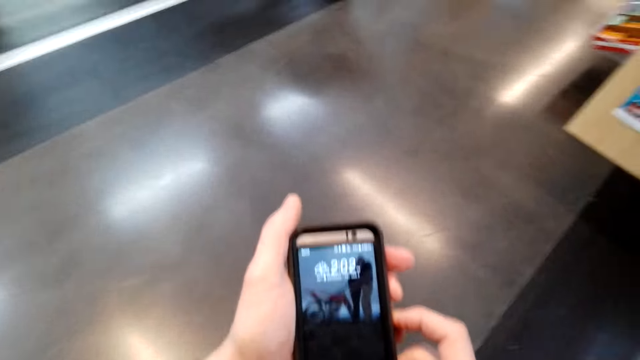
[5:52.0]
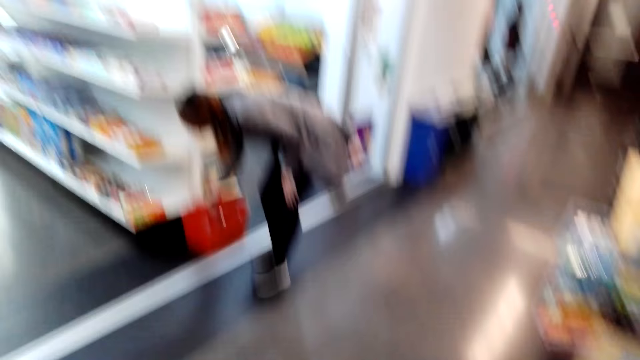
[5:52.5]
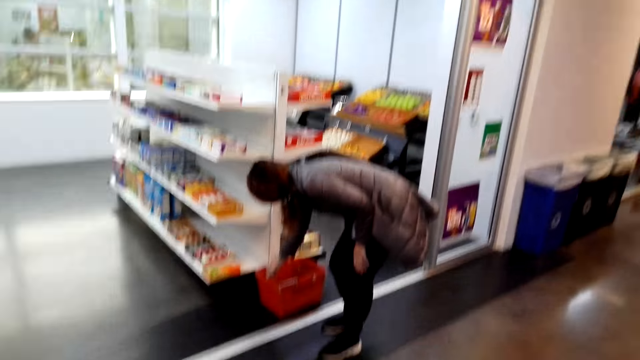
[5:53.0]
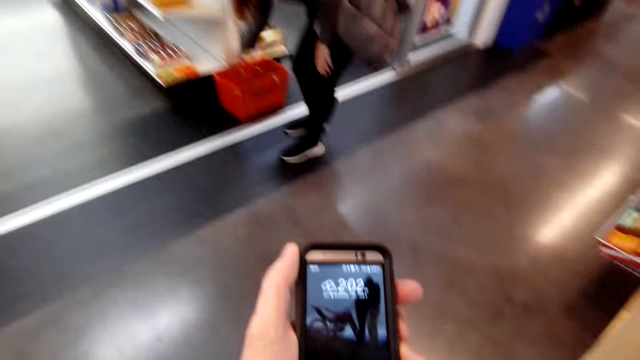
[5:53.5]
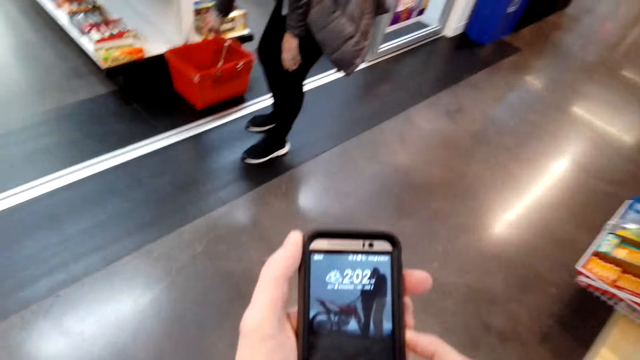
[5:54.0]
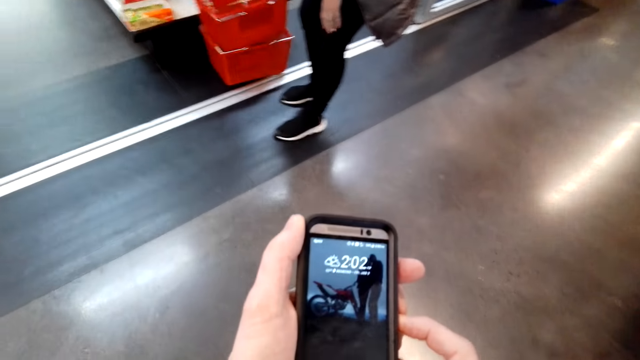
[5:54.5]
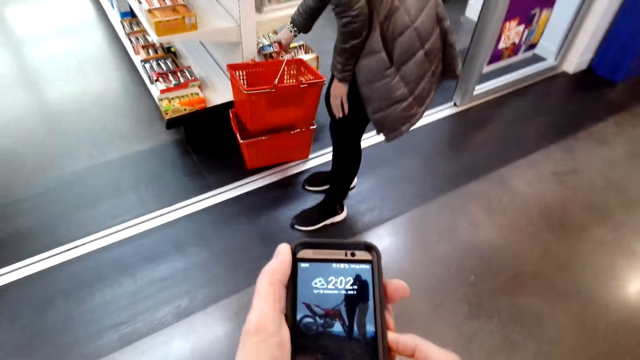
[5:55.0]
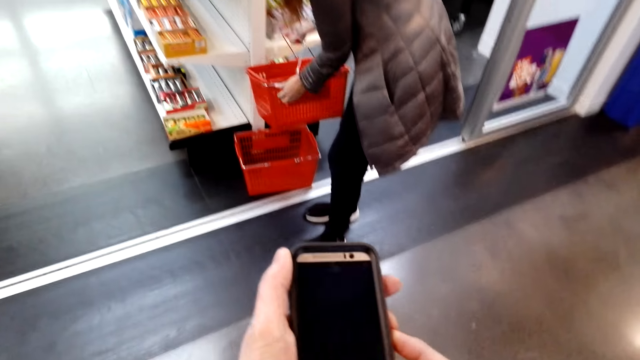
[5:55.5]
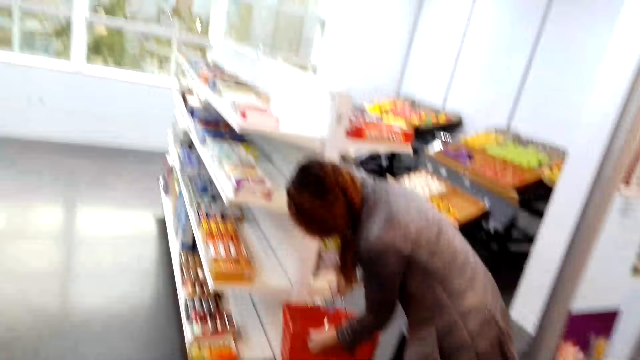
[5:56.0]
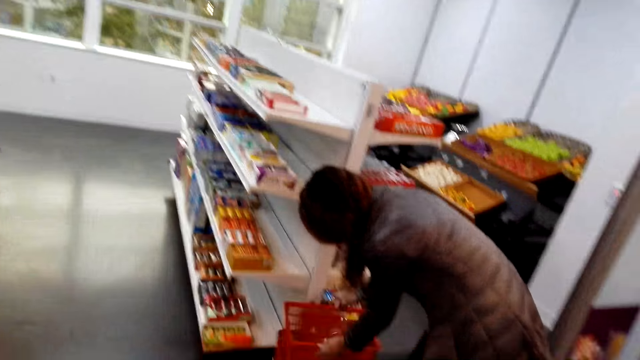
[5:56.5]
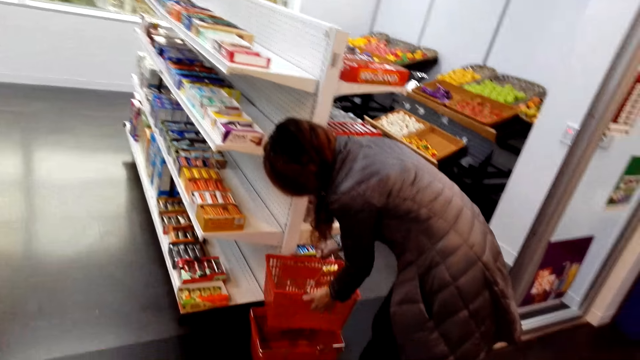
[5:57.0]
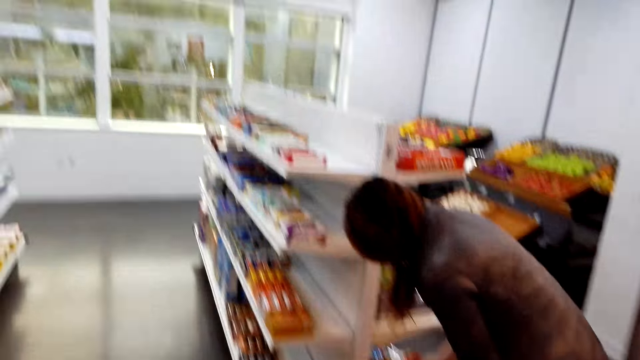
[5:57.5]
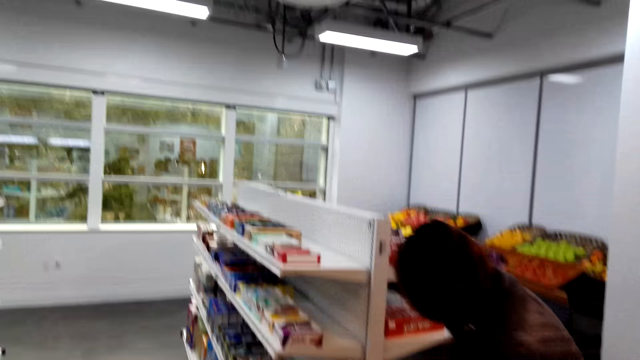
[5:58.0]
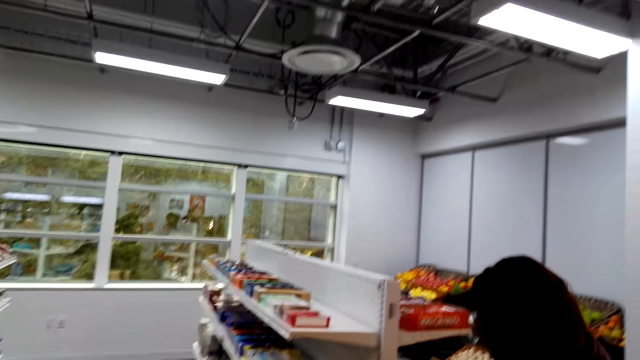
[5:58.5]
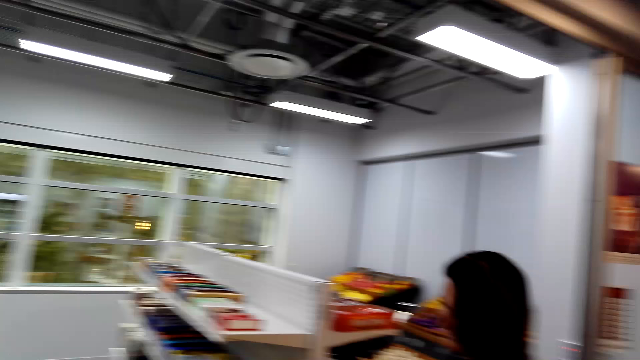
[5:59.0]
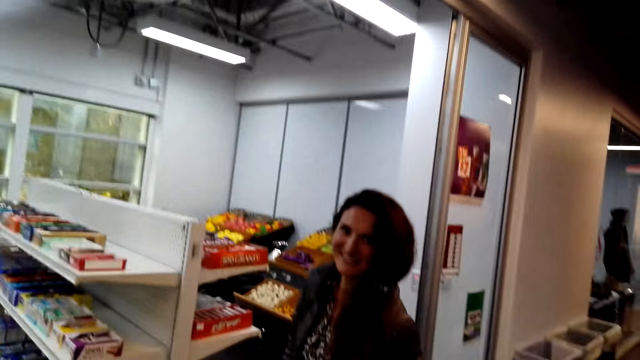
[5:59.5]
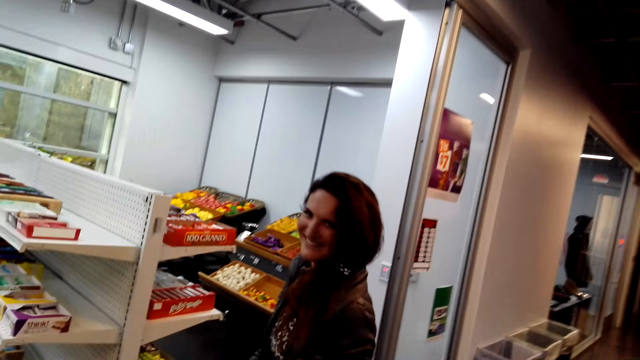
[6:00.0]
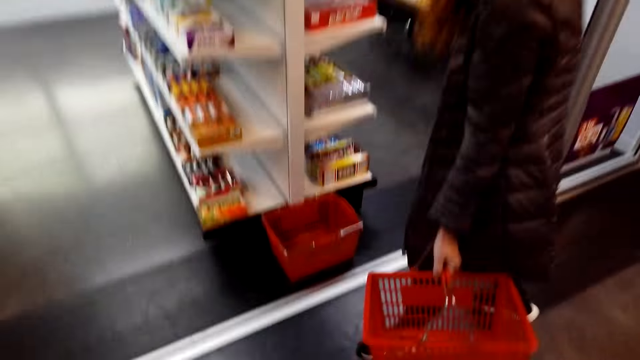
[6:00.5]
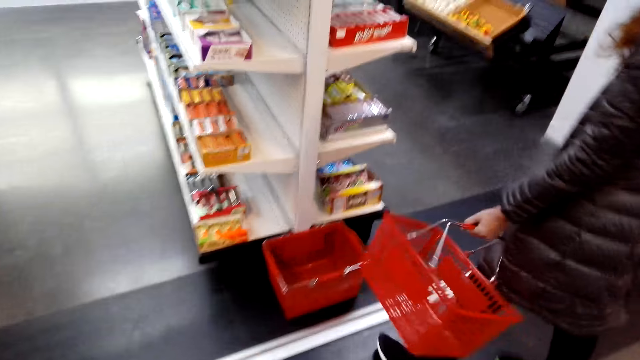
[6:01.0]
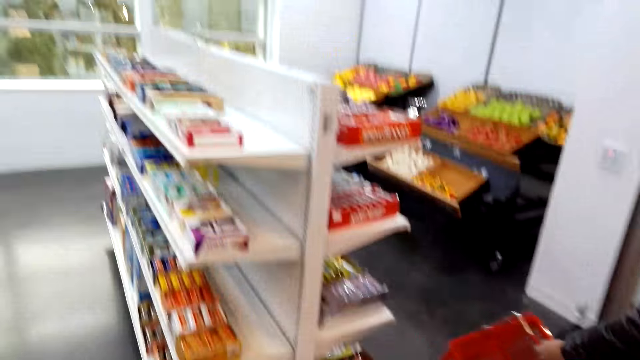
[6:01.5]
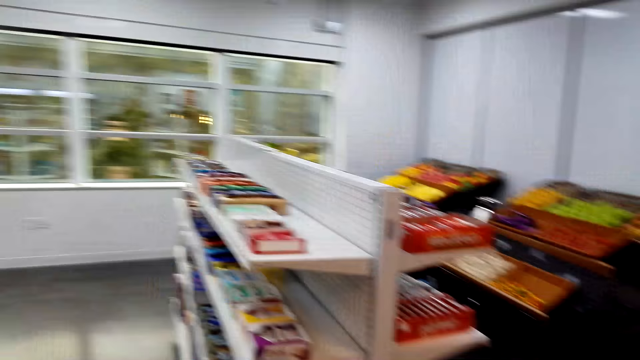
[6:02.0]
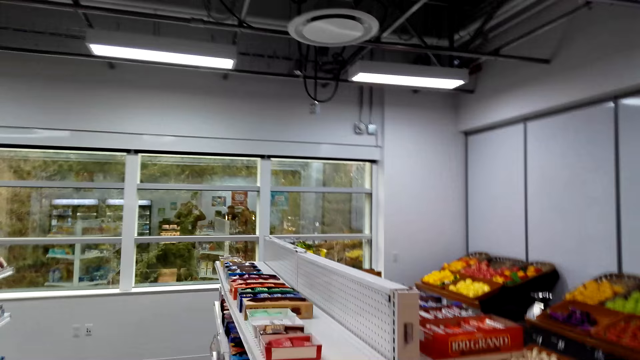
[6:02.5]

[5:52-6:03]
The camera wearer walks and speaks. A woman takes the tray. The camera wearer looks at the woman and speaks.

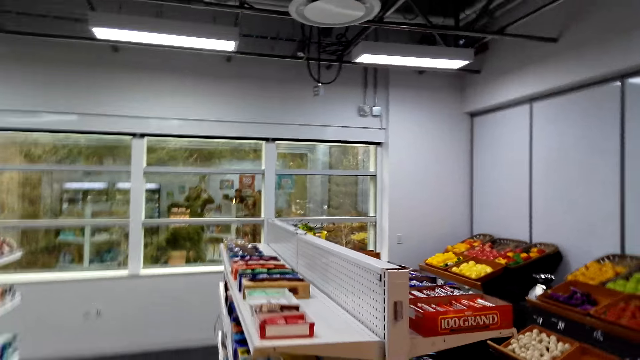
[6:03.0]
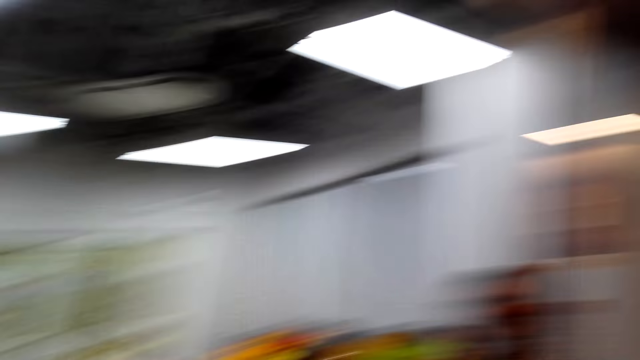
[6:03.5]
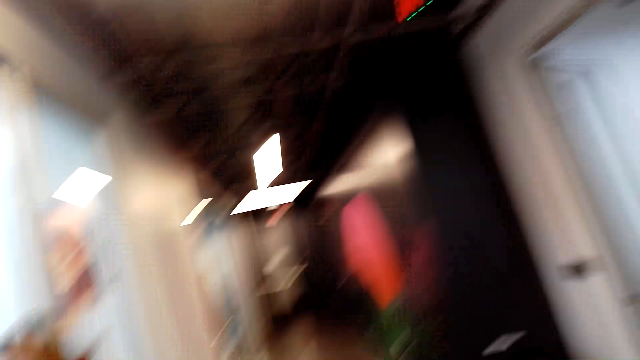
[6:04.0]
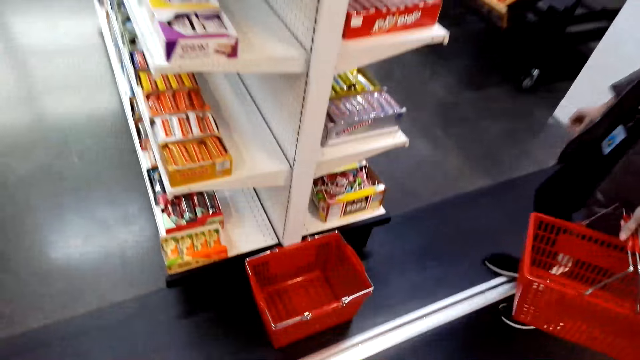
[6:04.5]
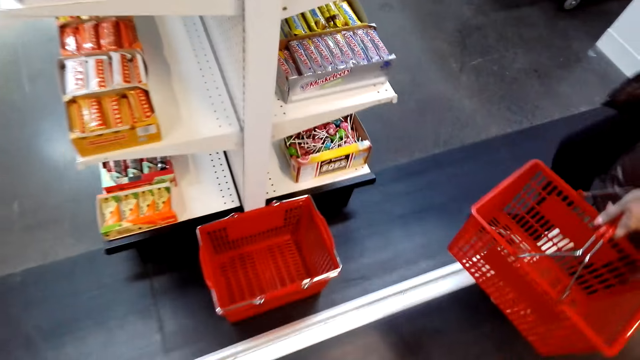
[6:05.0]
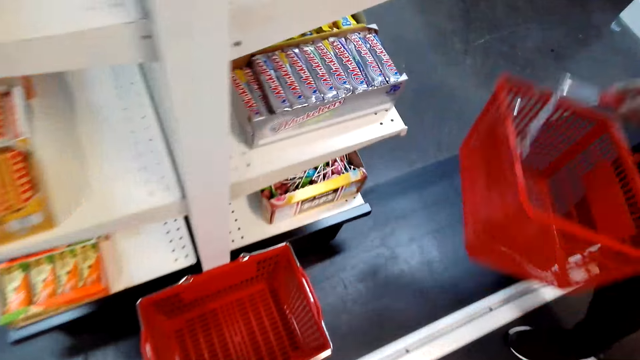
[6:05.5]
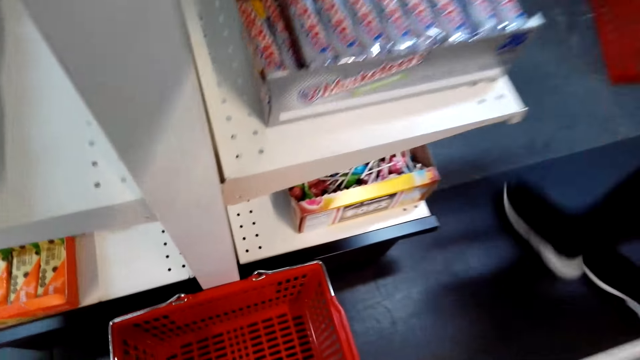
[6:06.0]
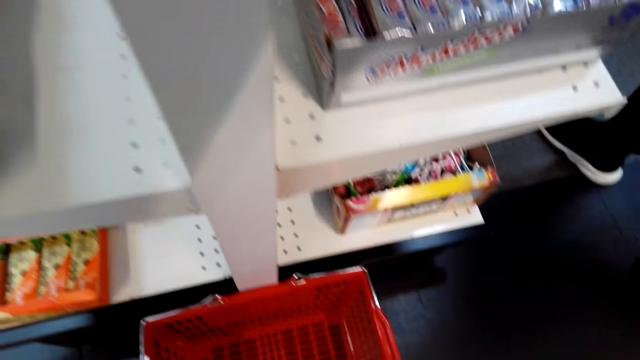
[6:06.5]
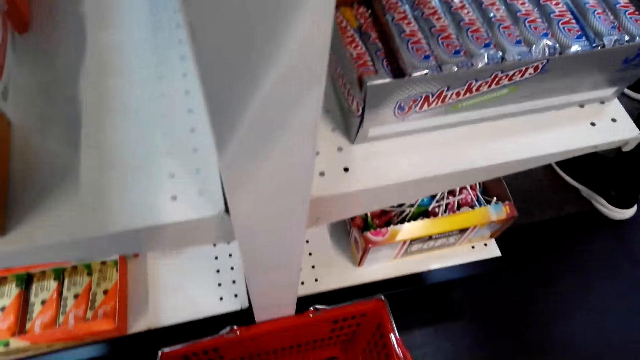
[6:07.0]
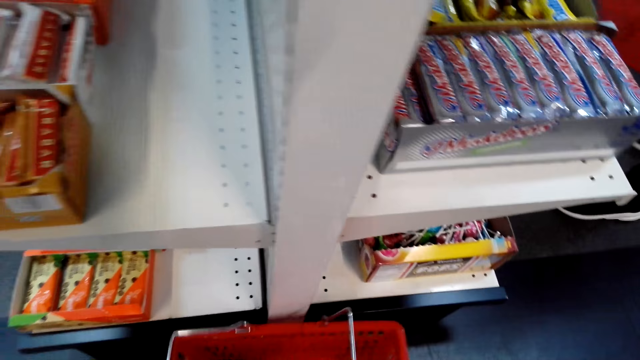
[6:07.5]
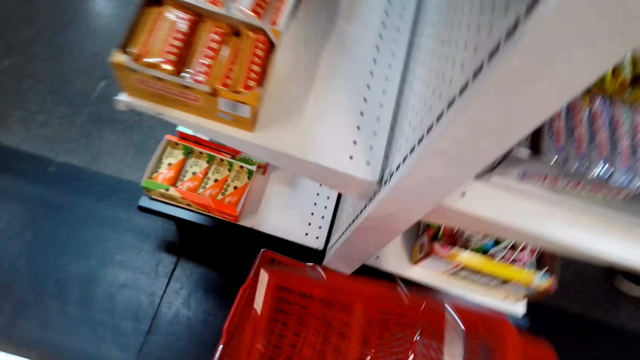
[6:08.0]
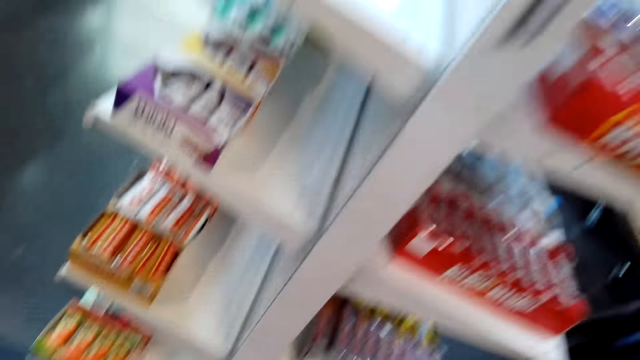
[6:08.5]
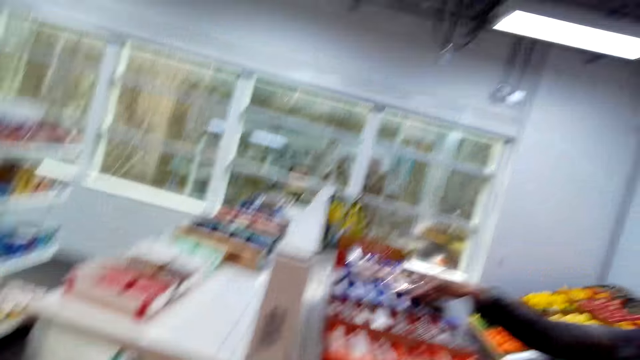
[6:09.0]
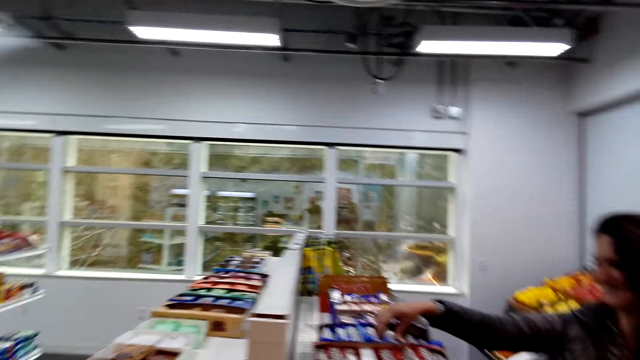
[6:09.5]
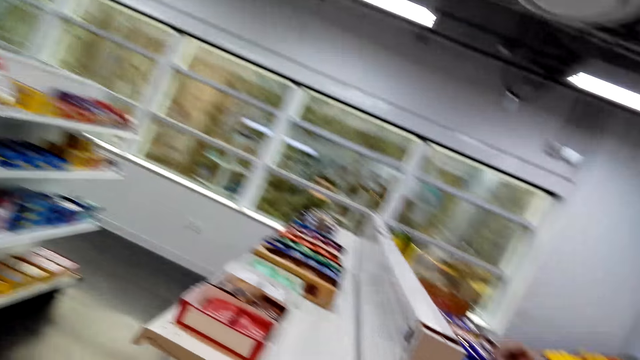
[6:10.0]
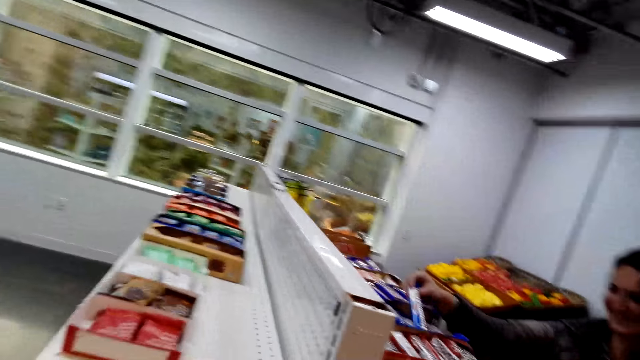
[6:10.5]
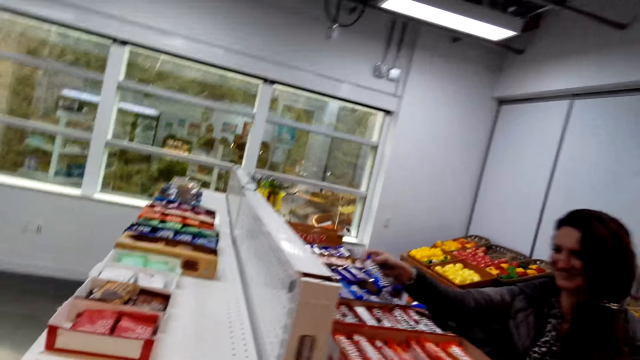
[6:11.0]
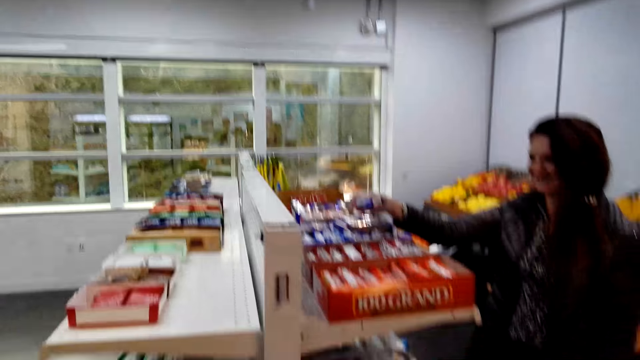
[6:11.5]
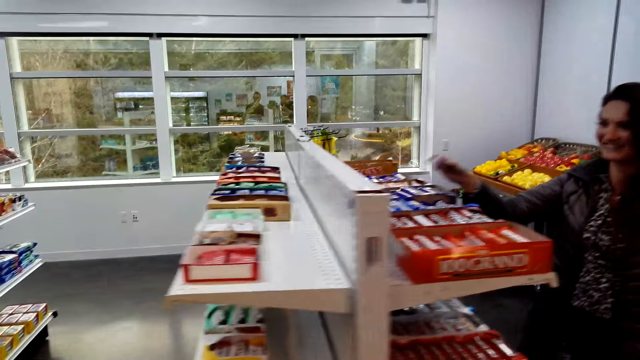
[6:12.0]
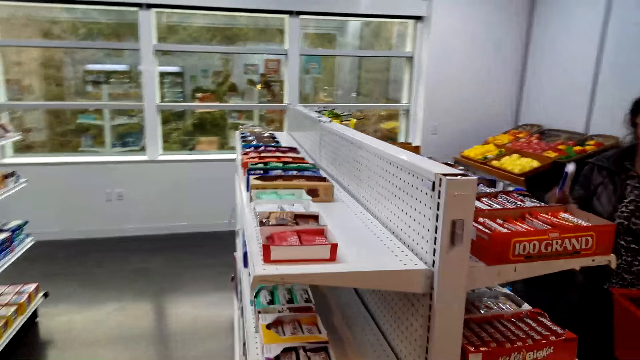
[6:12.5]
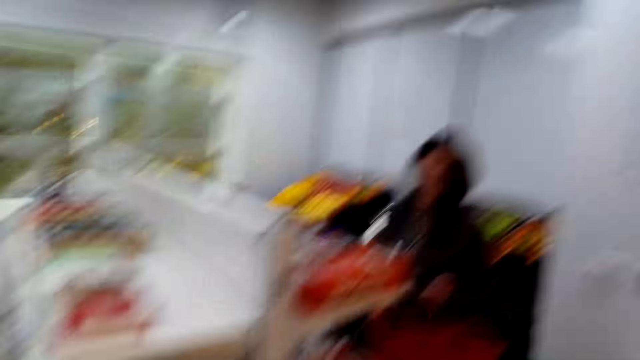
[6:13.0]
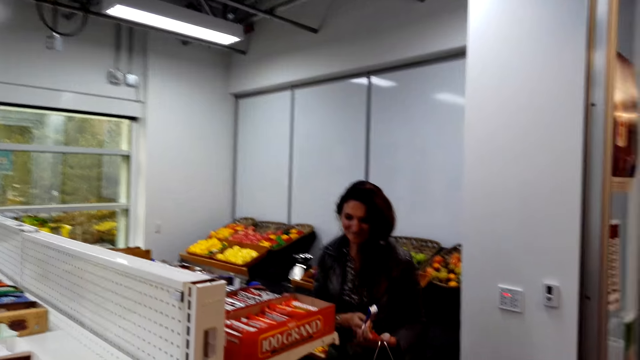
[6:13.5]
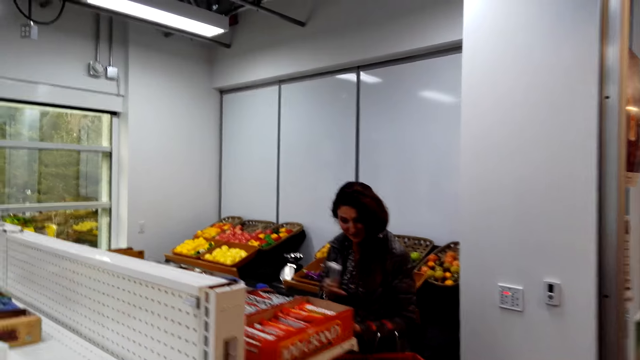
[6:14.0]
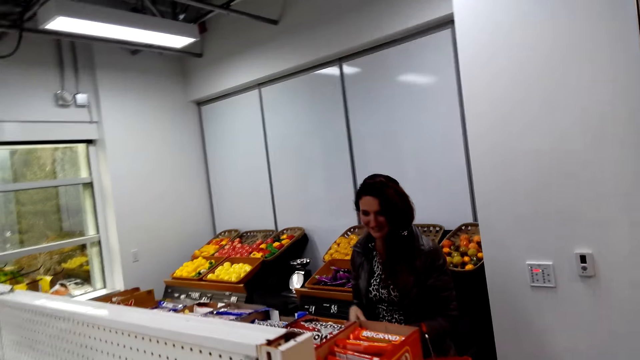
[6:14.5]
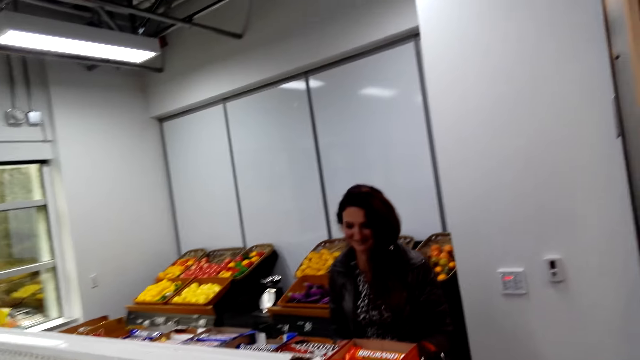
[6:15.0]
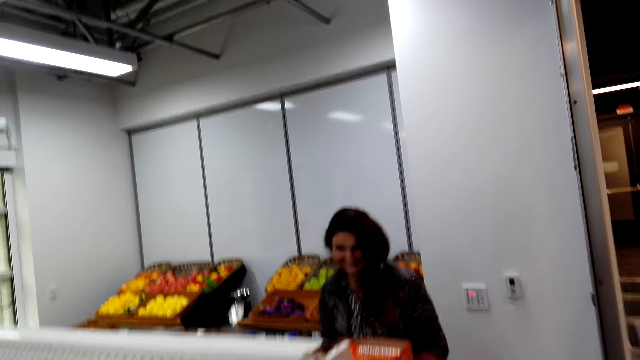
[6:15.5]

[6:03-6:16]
The camera wearer looks around and speaks. A woman speaks to the camera wearer. The woman walks to the shelf. The camera wearer picks up a shopping basket or tray. They speak to the woman. The woman takes the packet of something. The woman speaks to the camera wearer. The camera wearer walks. The woman moves the tray on the hand.
